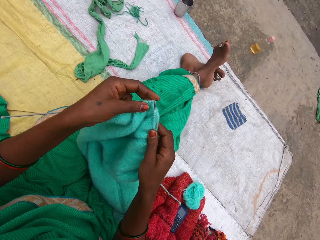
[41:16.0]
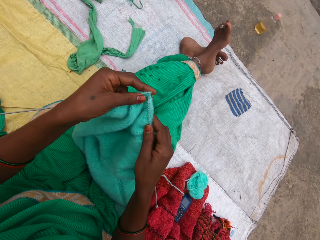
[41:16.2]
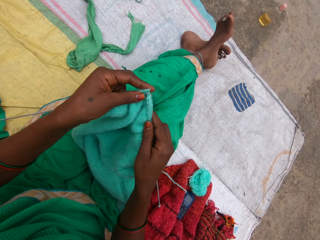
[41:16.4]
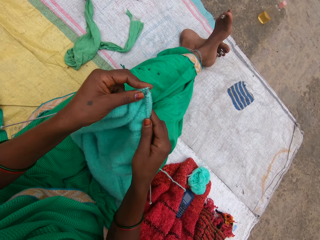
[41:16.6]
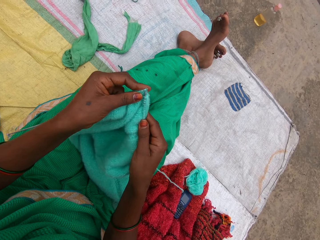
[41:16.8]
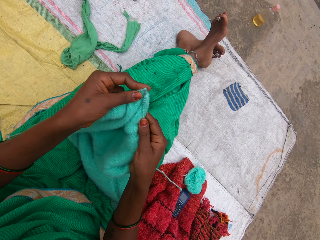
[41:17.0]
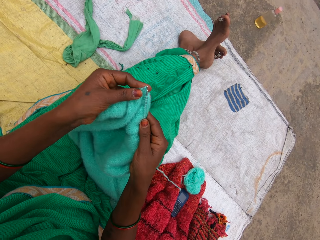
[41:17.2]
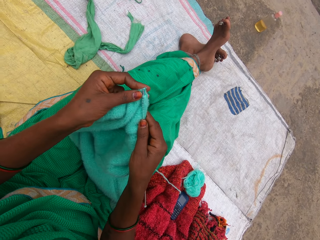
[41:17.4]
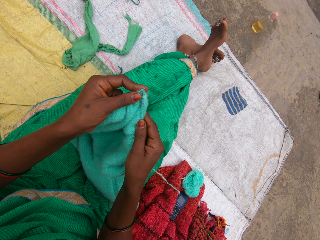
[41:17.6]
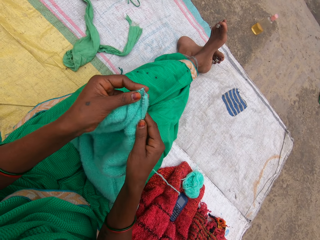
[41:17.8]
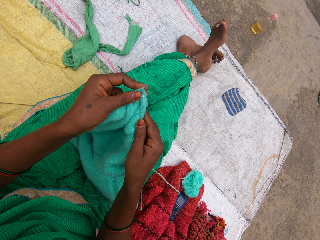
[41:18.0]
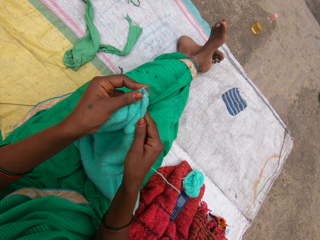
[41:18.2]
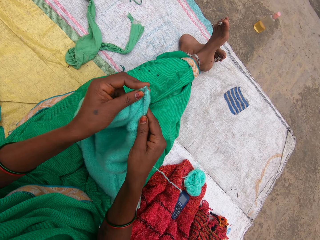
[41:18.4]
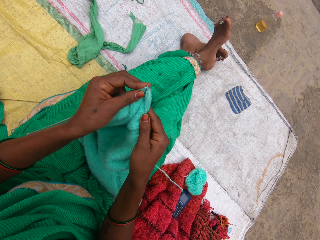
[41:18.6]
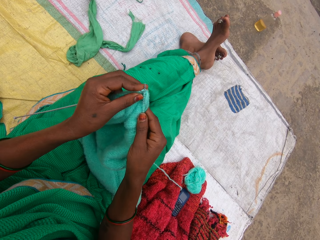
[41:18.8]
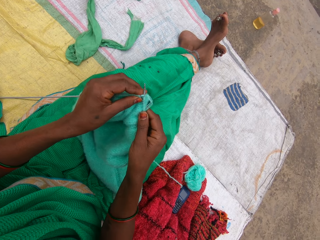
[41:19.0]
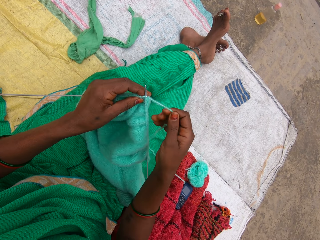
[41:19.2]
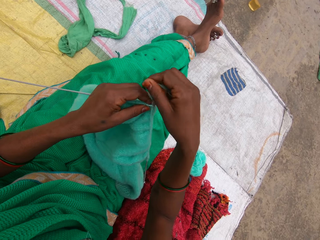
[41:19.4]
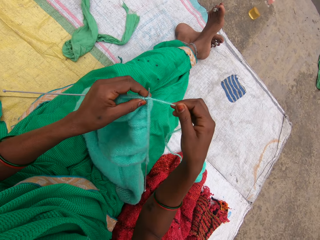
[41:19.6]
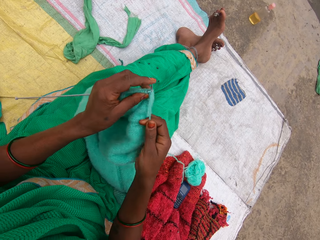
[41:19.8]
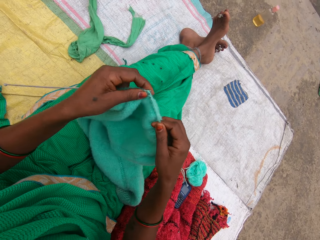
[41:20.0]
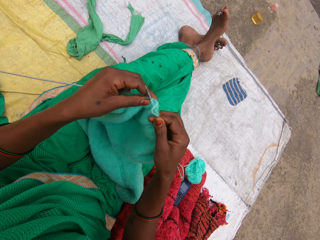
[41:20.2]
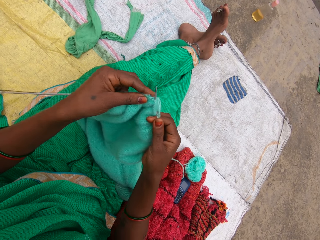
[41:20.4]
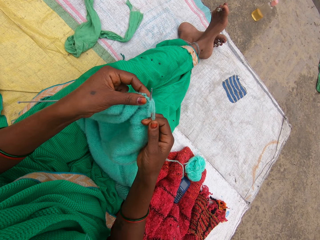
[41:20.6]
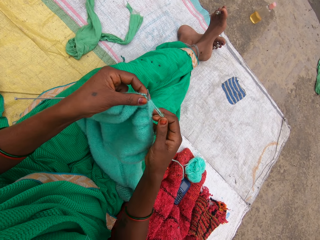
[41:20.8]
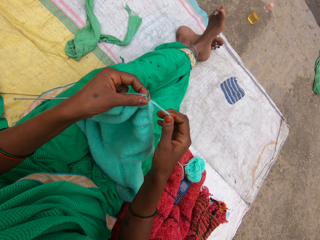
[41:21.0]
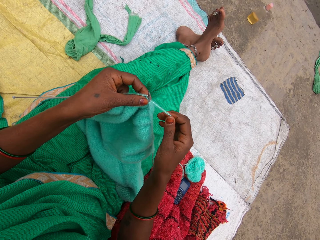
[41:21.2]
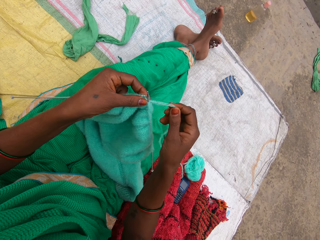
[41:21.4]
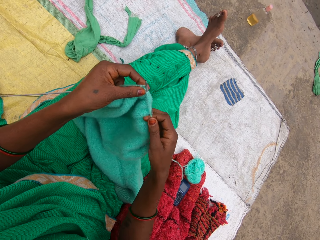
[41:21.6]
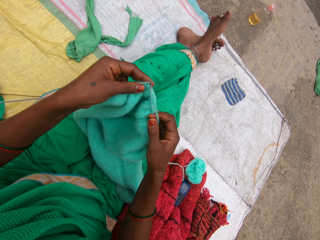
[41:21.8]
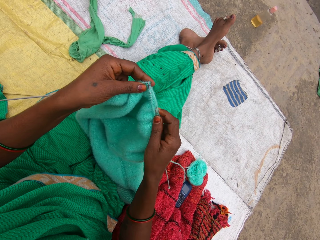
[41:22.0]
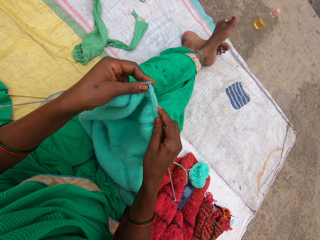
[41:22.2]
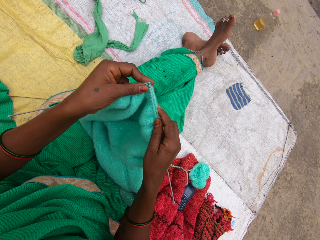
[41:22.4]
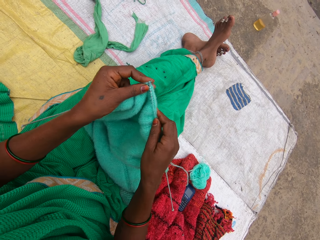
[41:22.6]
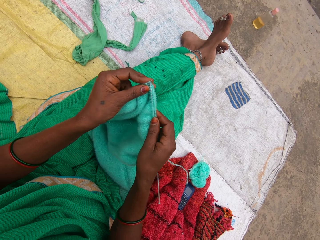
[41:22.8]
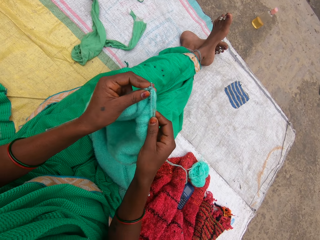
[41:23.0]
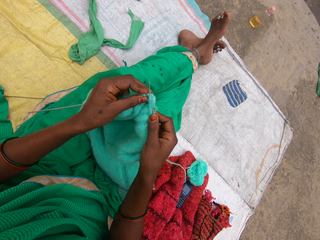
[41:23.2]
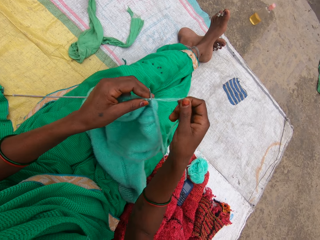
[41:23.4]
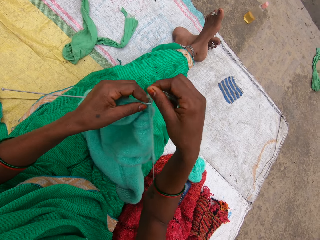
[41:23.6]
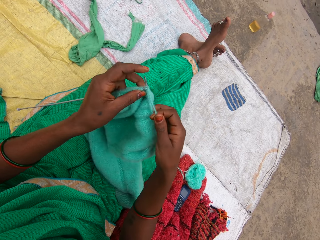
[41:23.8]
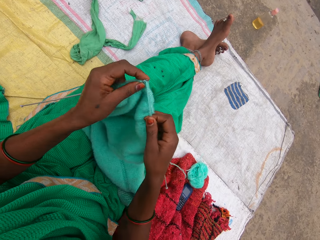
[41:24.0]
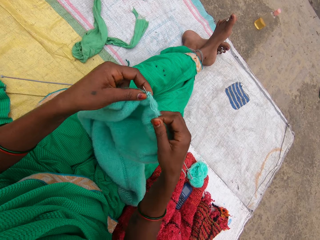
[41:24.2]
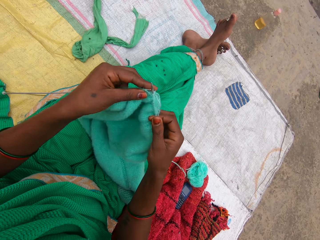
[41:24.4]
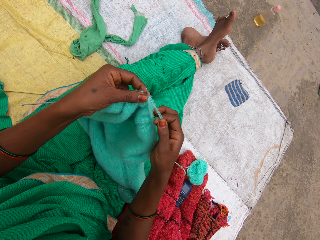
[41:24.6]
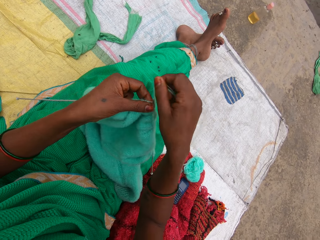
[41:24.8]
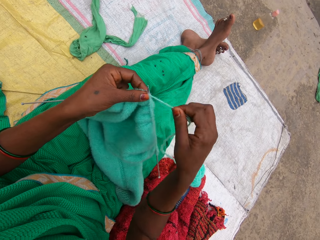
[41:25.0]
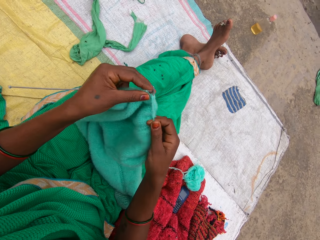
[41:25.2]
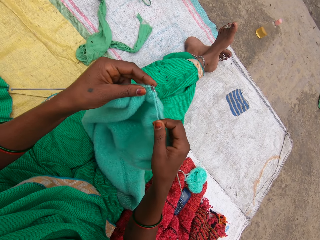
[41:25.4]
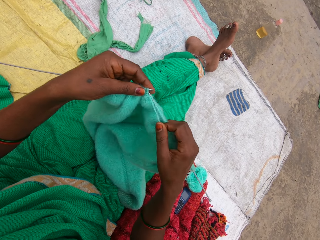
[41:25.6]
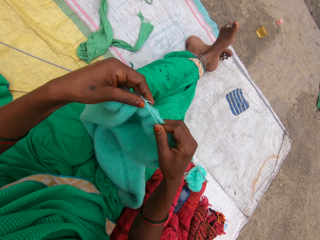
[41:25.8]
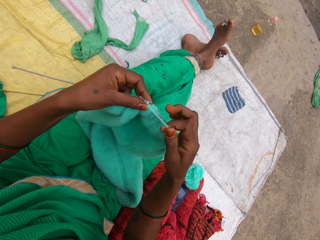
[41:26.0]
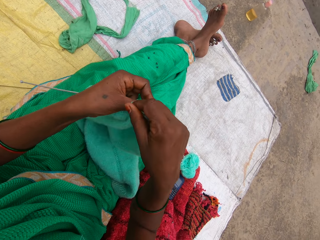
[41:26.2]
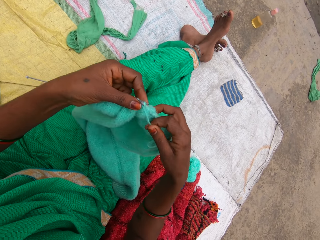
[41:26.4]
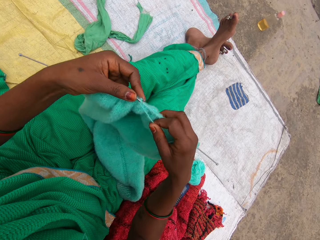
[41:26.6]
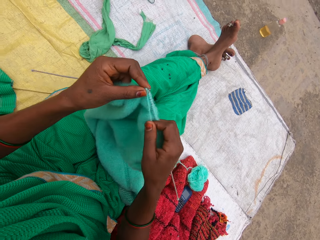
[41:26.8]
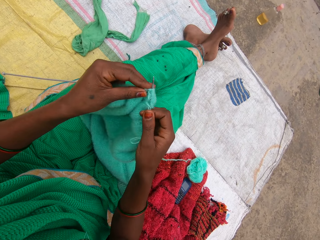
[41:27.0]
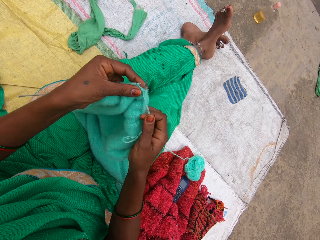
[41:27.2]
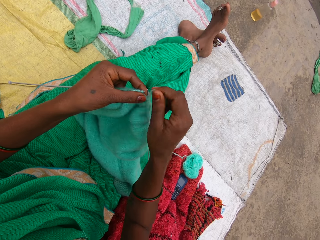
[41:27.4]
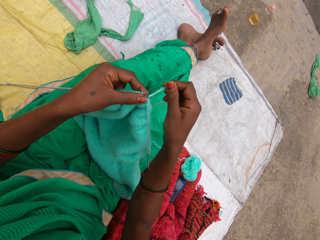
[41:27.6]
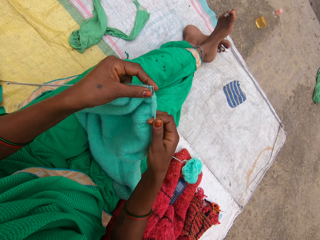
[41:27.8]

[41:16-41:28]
The camera wearer knits the yarn with the needles.

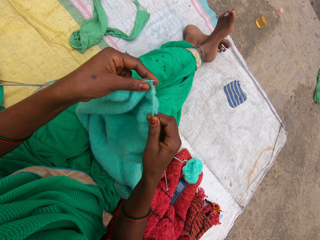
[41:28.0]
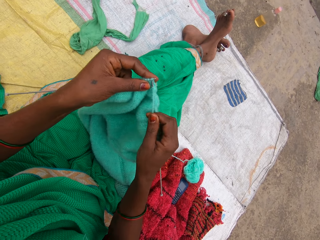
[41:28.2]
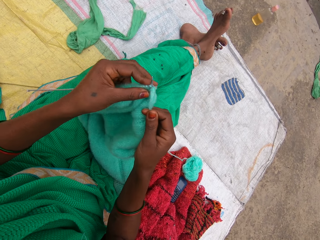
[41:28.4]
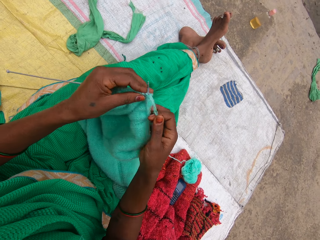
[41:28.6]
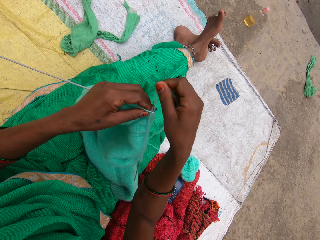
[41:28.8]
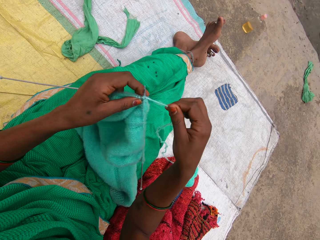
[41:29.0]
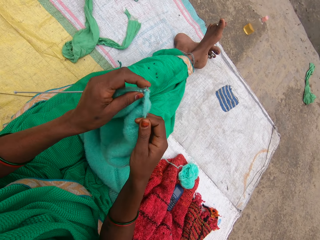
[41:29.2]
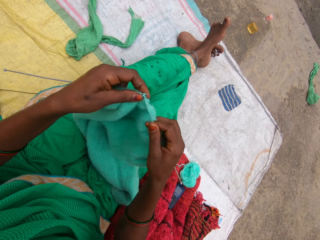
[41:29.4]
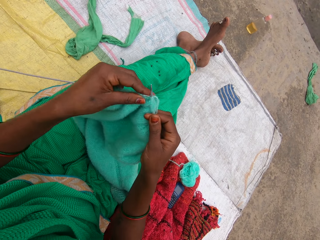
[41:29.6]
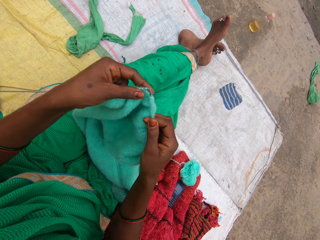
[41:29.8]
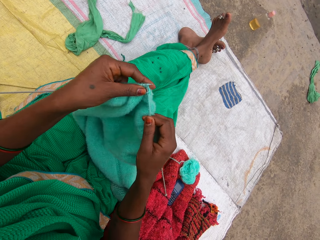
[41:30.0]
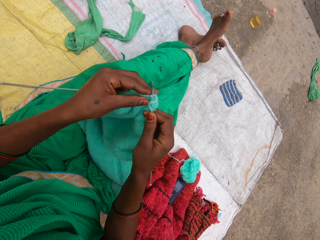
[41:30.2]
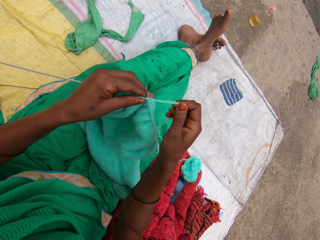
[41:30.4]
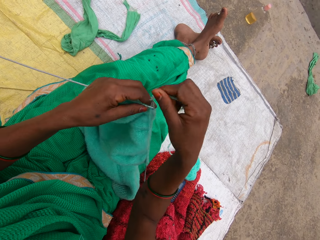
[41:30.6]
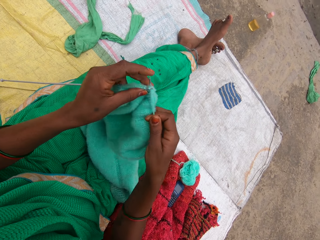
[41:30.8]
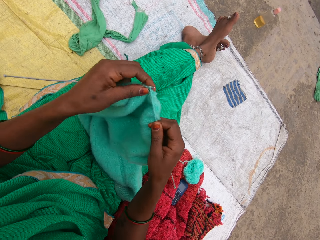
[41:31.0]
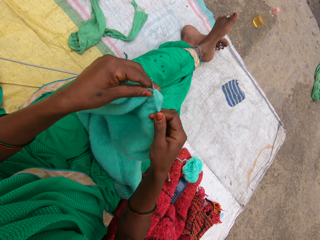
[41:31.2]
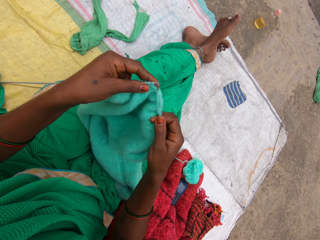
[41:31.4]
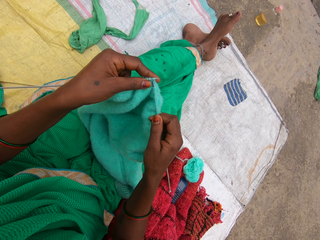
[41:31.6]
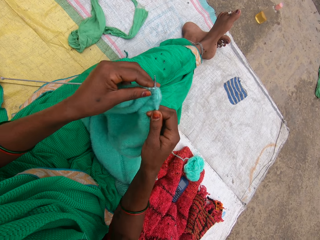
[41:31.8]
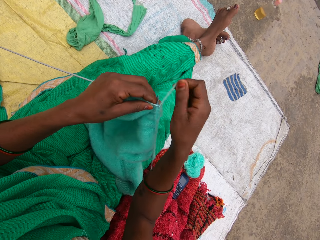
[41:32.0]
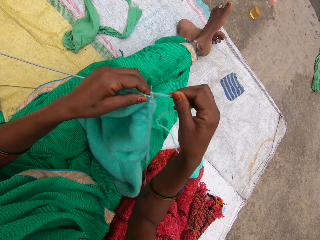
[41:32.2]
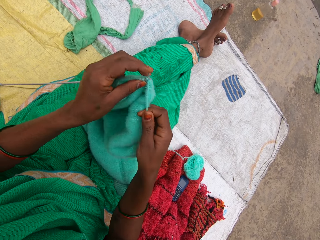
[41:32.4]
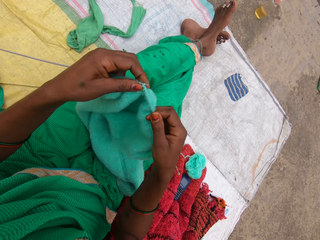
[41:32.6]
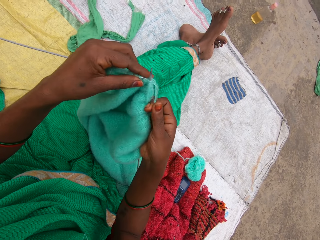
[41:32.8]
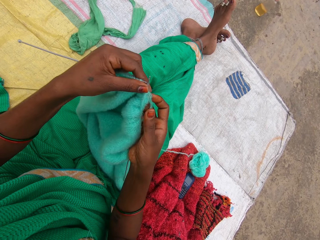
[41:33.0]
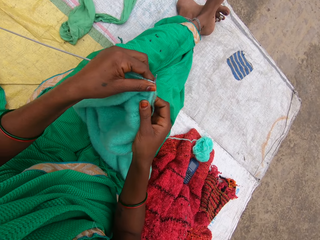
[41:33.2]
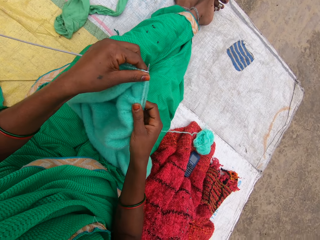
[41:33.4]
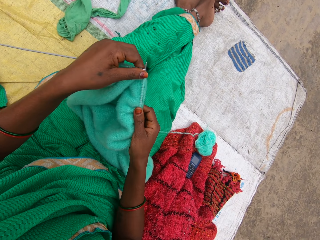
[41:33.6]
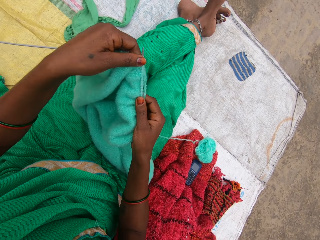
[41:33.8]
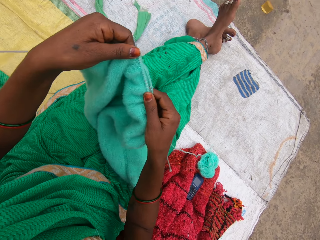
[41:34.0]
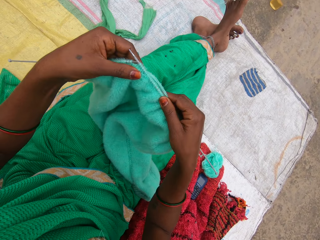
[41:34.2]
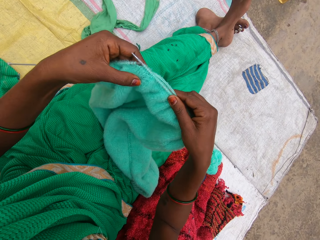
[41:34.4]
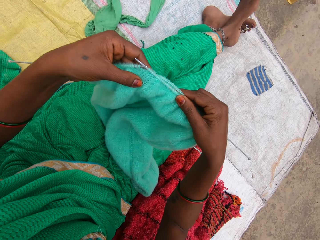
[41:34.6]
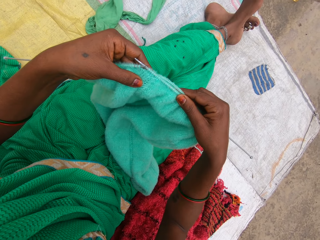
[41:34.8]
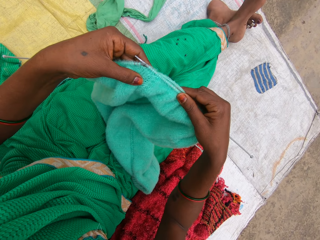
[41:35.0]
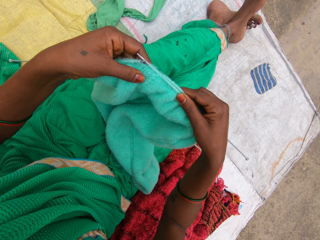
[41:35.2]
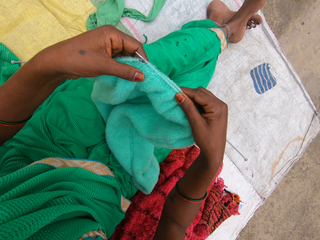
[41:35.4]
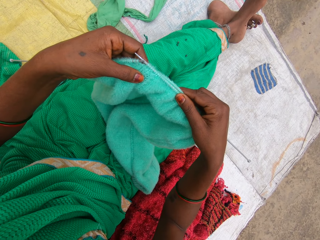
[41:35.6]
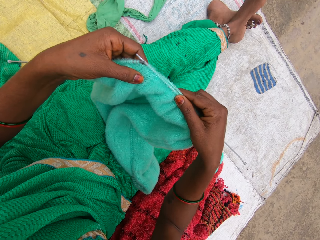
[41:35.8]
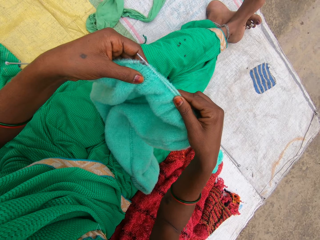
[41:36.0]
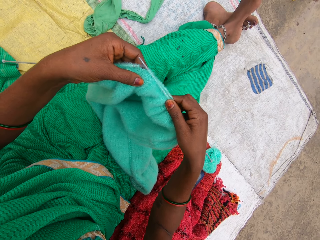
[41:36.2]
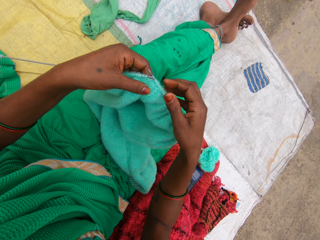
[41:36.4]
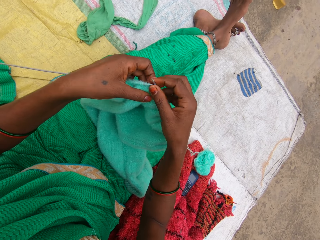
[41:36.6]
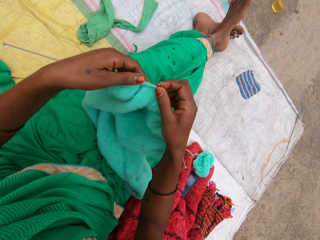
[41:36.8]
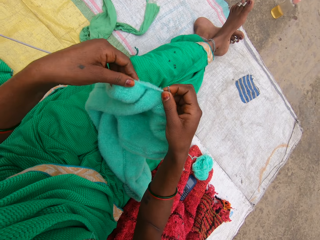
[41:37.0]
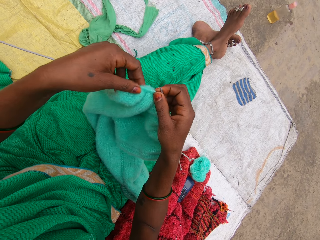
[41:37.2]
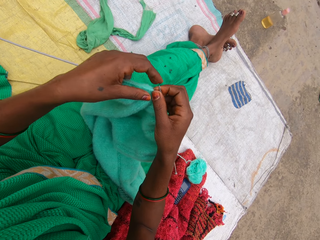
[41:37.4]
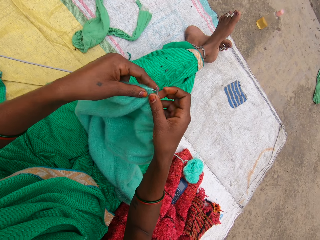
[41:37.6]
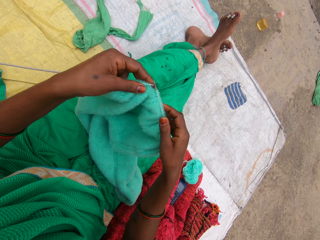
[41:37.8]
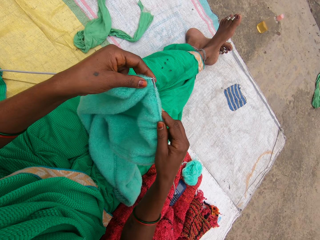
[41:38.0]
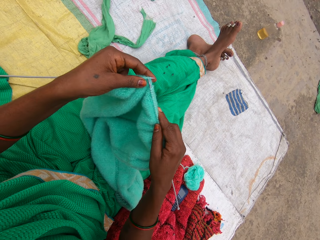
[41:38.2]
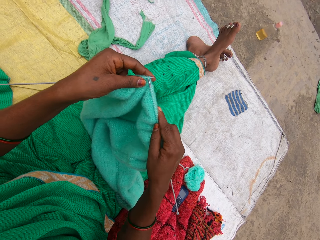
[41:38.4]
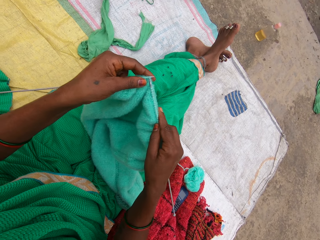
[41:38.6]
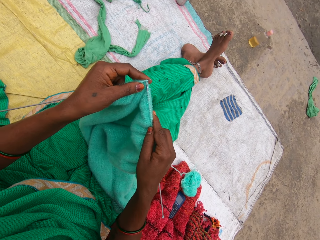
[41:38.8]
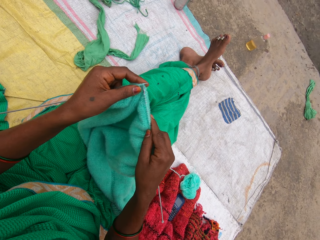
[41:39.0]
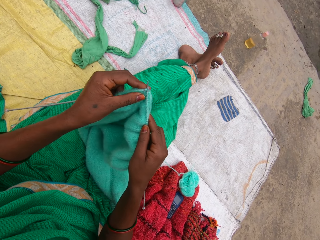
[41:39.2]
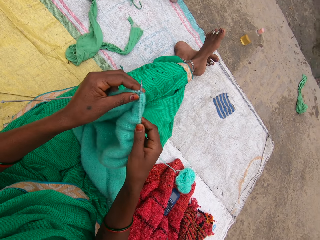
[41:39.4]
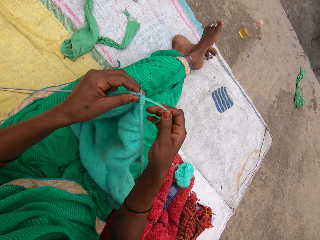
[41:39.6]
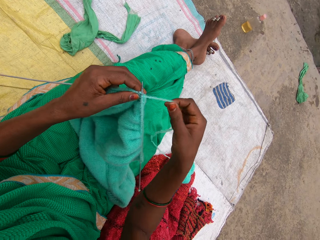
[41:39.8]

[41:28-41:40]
The camera wearer pulls the garment in the knitting needle. They check the garment. They pull the garment in the knitting needle. They knit the garment. They call out a name.
